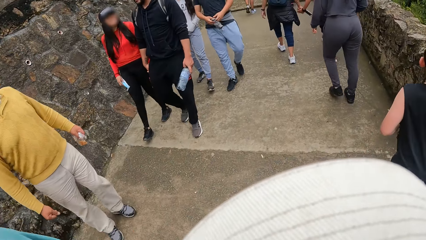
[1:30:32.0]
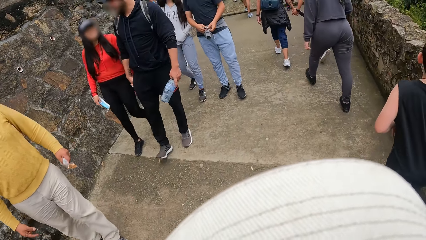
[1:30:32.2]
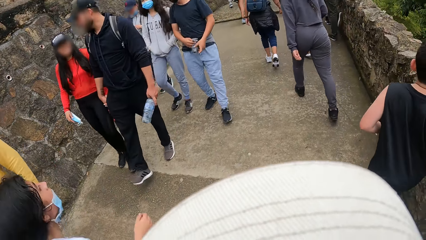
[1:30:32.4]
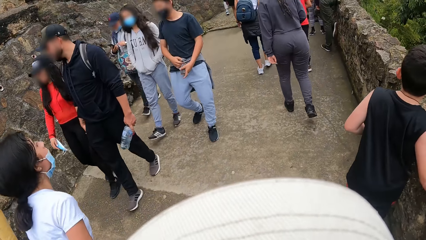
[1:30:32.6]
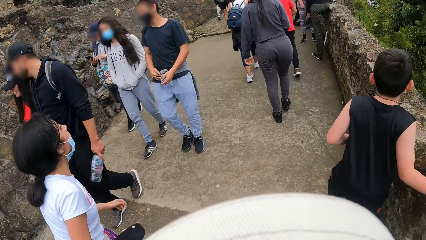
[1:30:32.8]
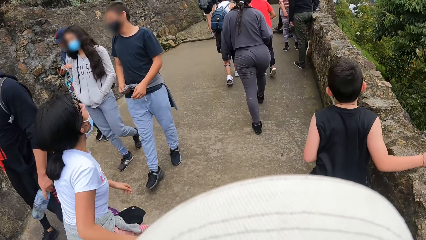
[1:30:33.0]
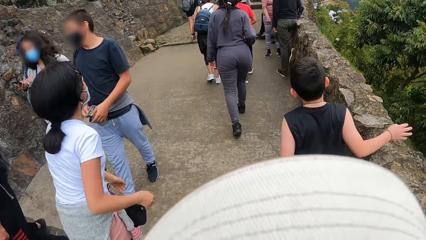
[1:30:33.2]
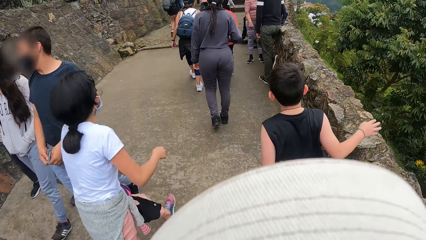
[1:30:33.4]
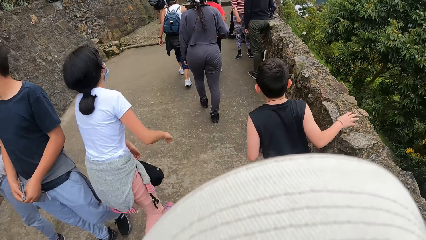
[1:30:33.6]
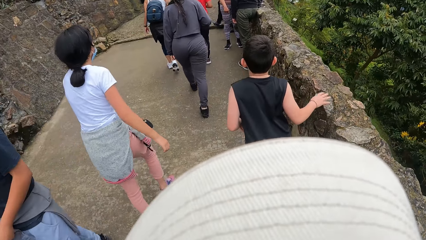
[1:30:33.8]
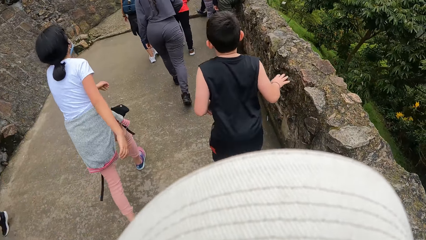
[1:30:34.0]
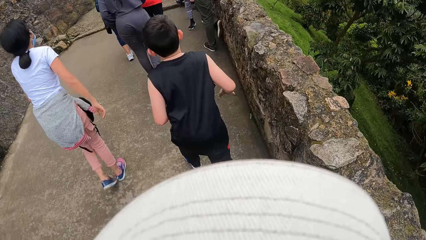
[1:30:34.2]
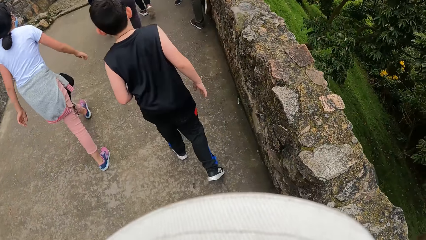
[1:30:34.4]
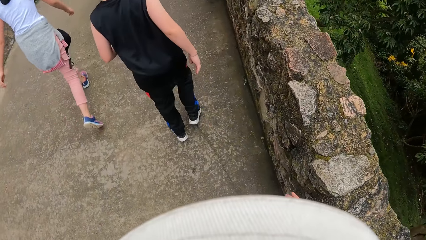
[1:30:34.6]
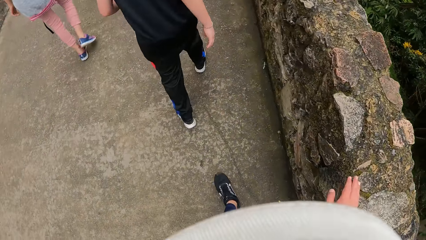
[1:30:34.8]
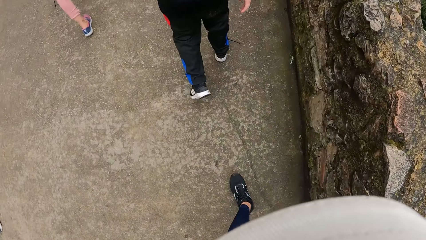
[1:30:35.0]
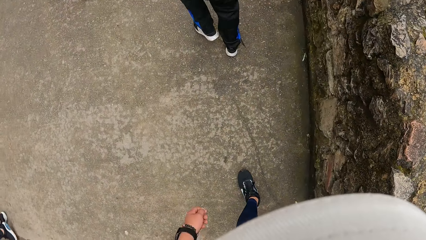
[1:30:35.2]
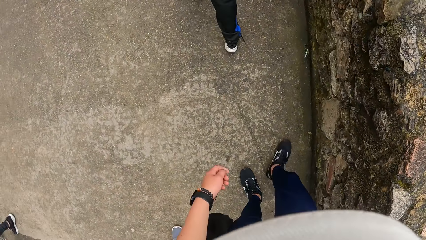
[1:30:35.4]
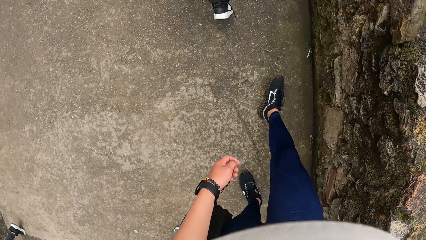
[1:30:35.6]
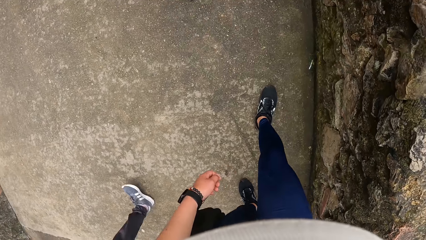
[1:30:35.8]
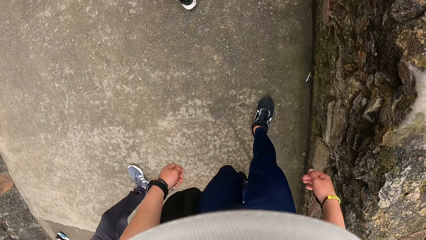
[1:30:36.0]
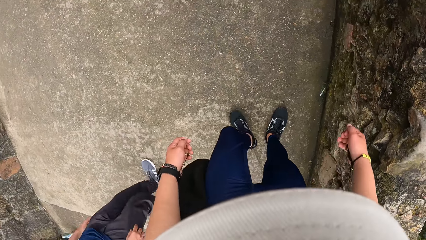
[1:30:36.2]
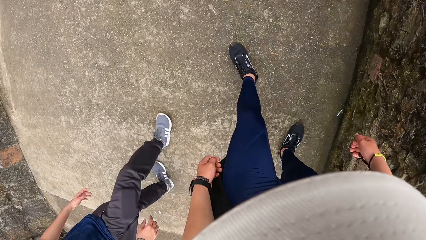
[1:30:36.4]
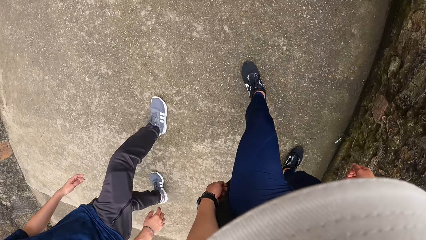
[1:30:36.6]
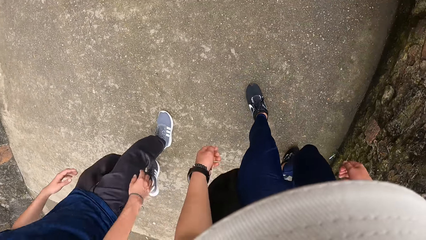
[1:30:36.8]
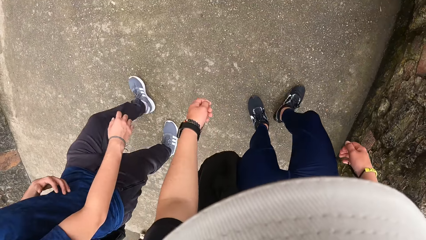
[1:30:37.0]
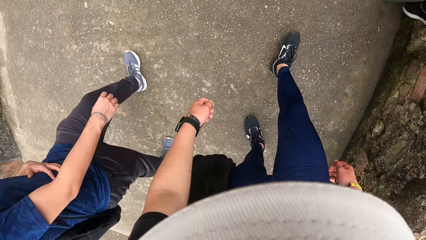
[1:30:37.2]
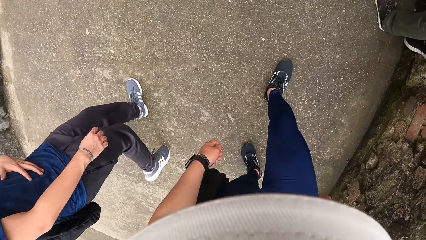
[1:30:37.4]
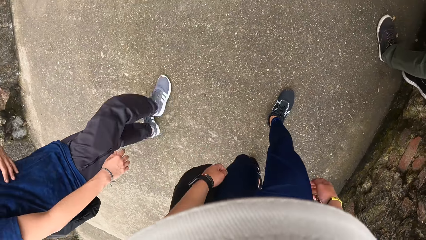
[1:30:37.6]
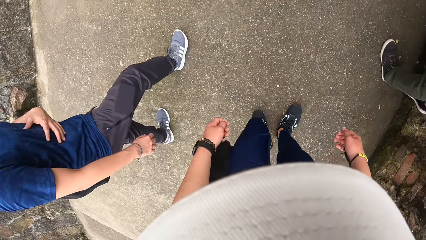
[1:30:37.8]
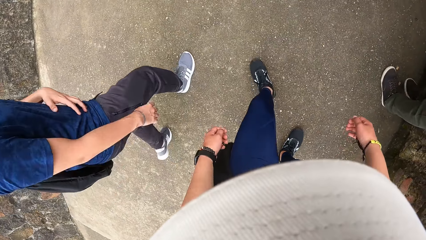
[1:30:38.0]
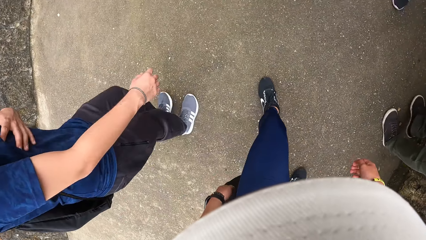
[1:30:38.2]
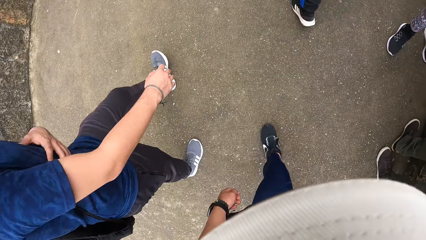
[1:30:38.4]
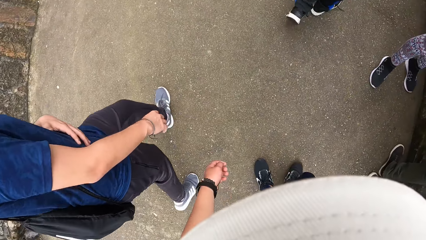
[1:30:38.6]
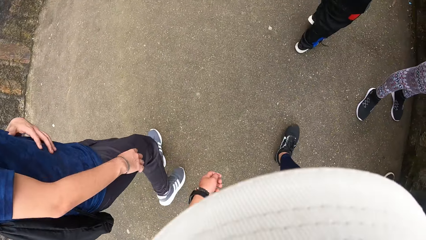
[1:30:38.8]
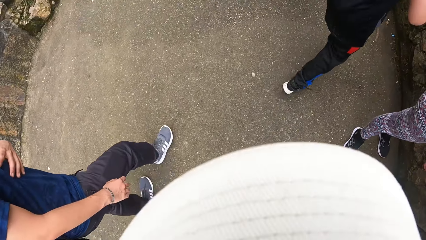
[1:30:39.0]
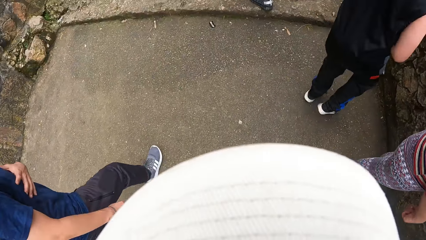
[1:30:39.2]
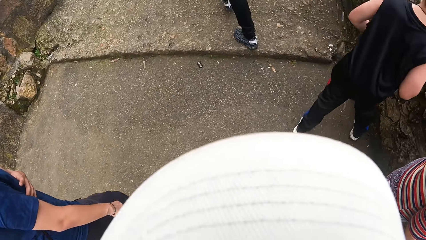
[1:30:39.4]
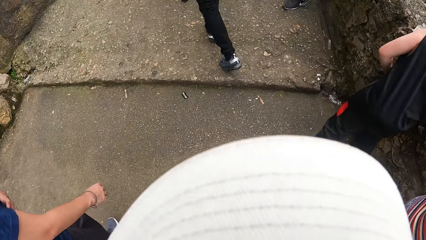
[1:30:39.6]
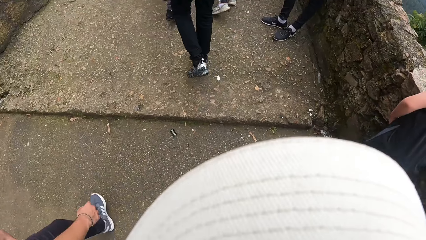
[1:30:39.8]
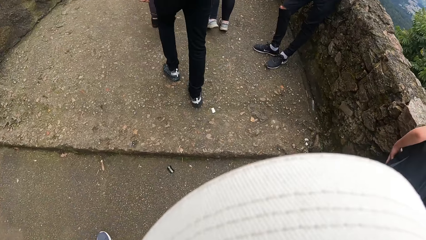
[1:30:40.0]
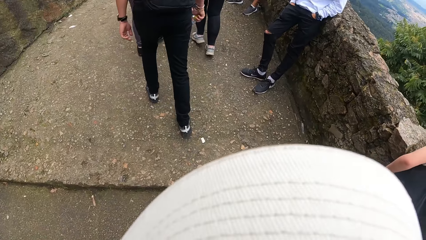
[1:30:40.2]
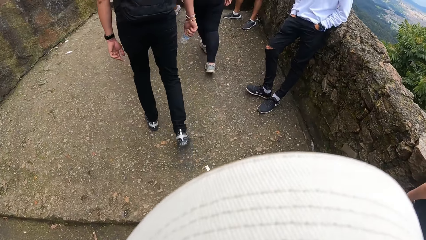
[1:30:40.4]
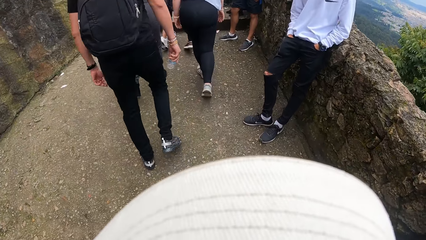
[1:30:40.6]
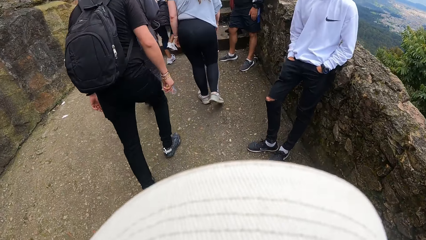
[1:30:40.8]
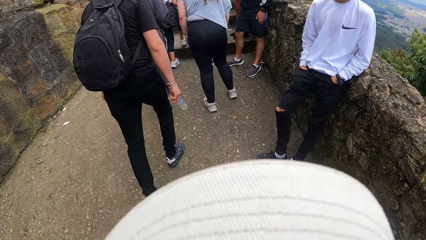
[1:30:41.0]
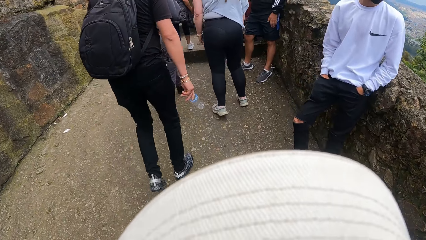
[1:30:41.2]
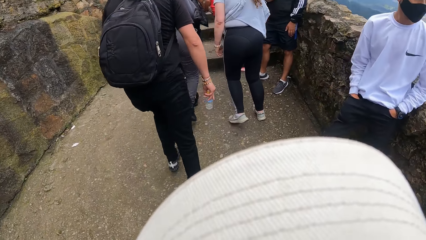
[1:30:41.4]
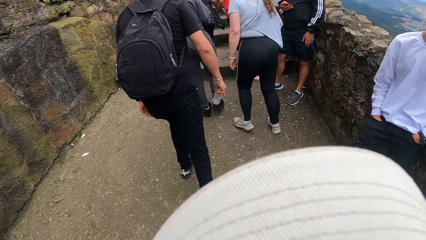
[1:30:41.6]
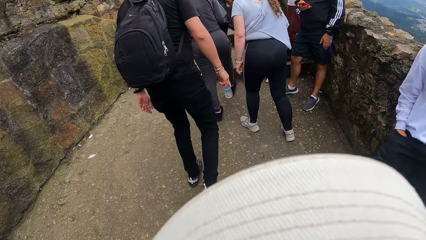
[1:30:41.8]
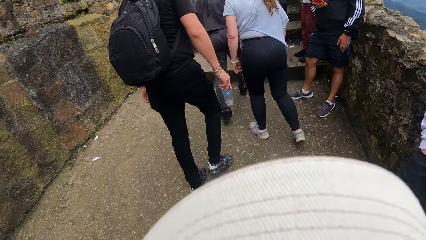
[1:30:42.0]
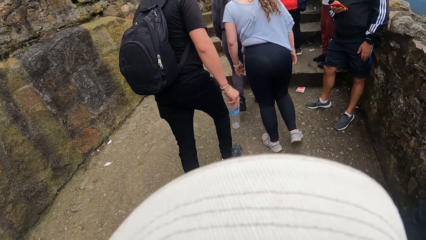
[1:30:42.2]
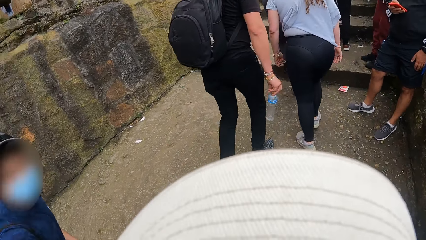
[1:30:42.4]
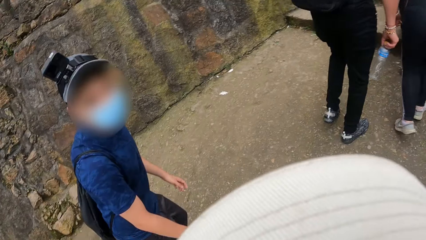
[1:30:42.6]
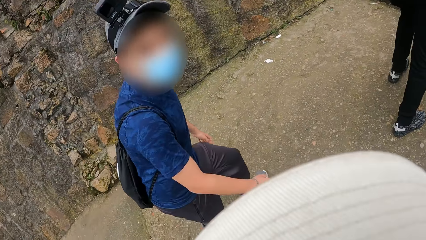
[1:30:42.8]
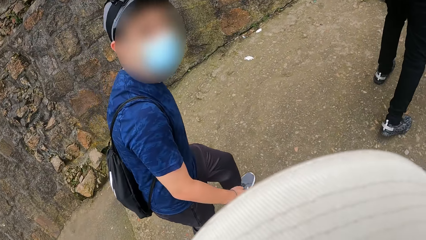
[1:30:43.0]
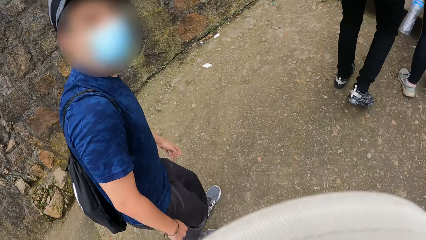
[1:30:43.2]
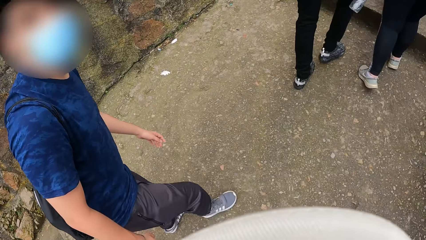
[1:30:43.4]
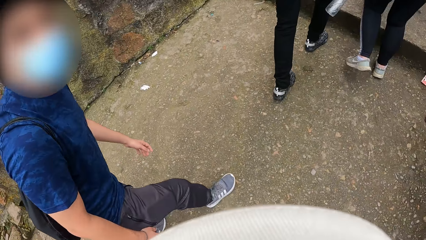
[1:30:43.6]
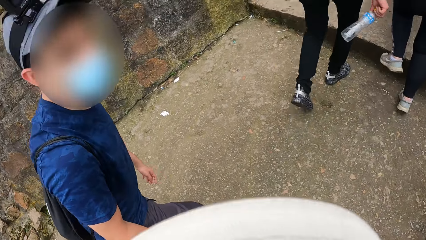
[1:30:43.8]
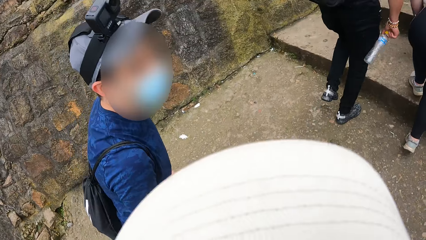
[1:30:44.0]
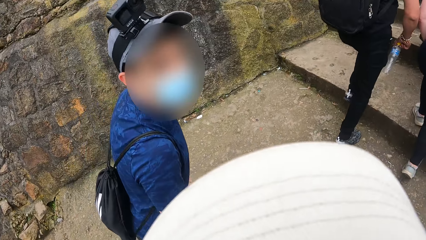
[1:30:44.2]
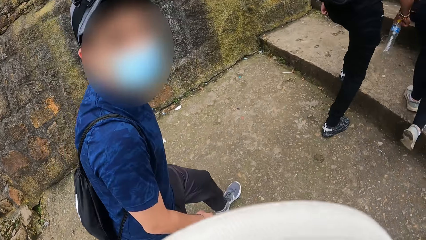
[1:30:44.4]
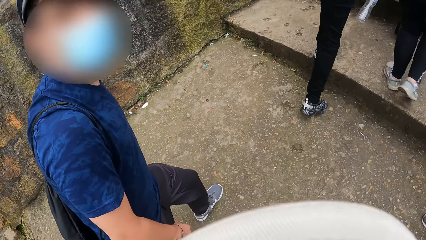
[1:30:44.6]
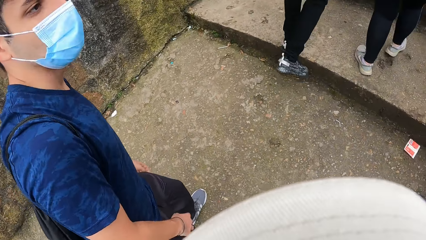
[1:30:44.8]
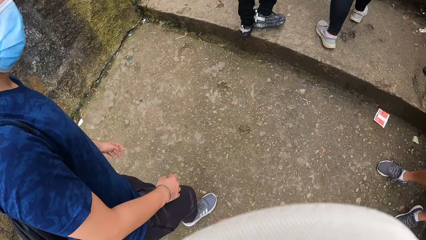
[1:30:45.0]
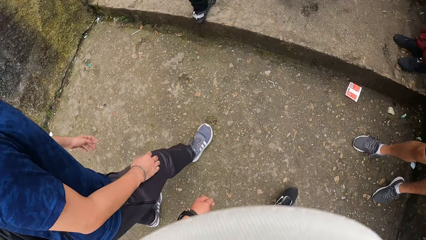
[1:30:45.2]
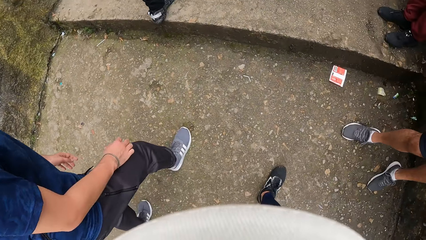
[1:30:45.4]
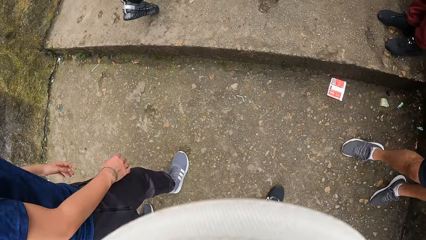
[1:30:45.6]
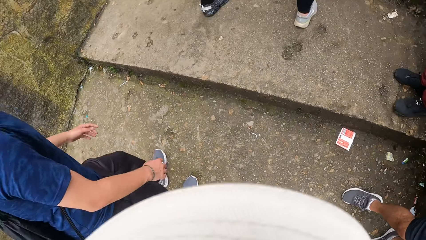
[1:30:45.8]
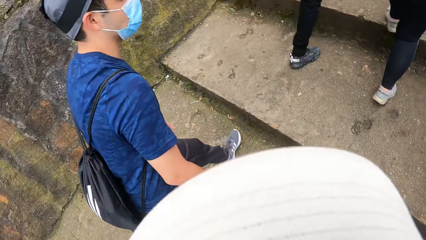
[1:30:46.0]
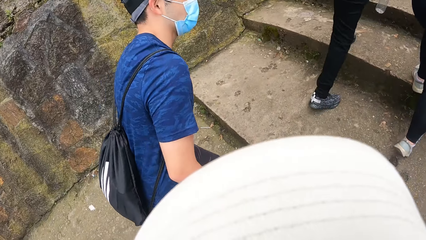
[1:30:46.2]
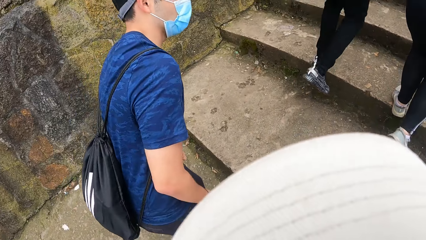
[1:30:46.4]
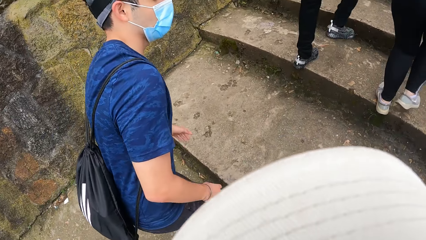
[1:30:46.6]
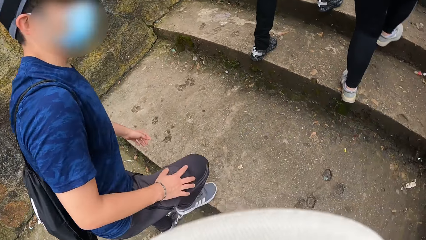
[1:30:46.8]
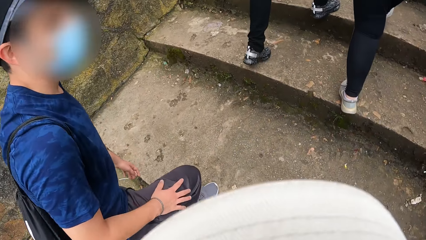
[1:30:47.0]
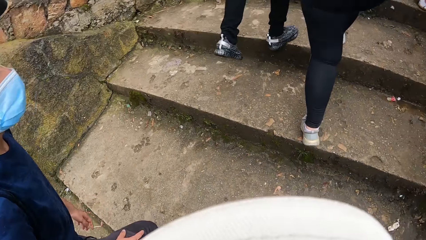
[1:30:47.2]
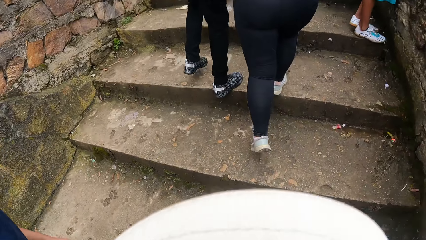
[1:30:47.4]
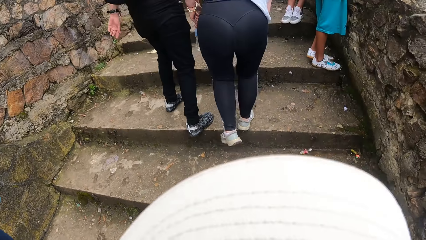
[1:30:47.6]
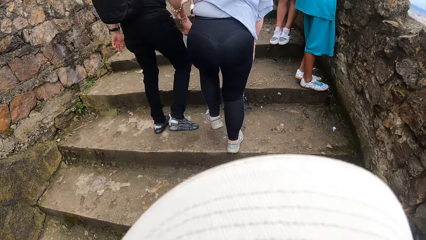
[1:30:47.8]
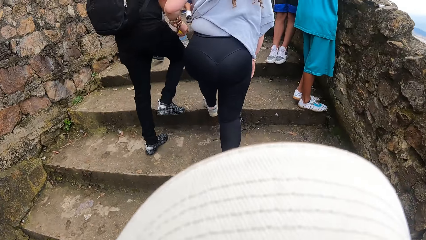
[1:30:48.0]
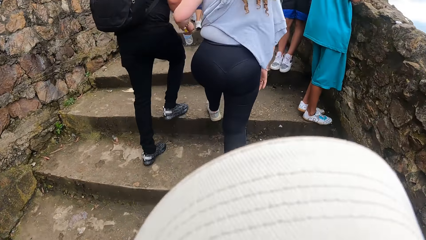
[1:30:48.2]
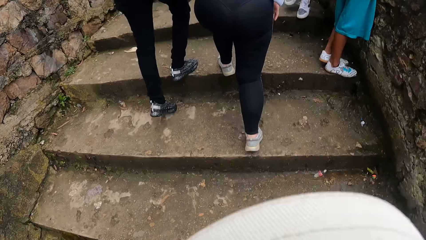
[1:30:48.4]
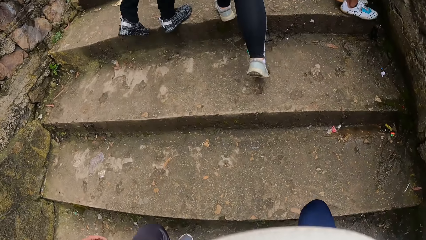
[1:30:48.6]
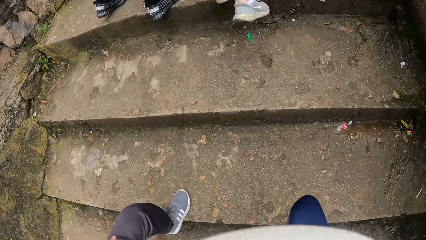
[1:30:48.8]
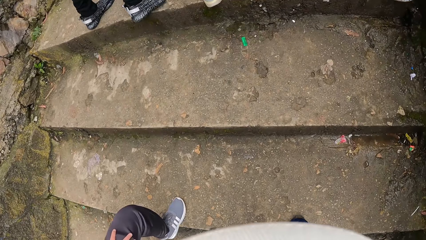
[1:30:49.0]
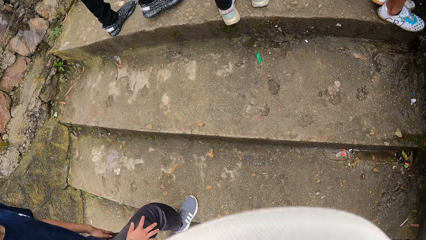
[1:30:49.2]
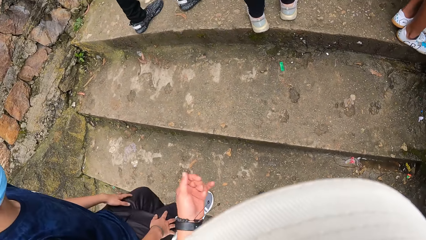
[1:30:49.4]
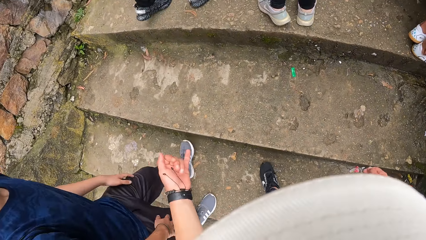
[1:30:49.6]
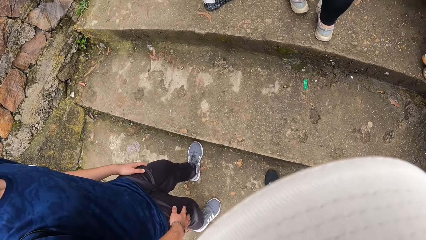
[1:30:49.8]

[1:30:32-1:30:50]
The camera wearer holds the wall in the park. They walk in the park. A man walks past the camera wearer. The camera wearer dialogues with the man. They walk up the stairs with the man.
